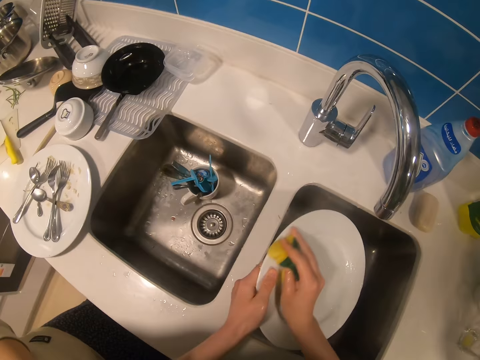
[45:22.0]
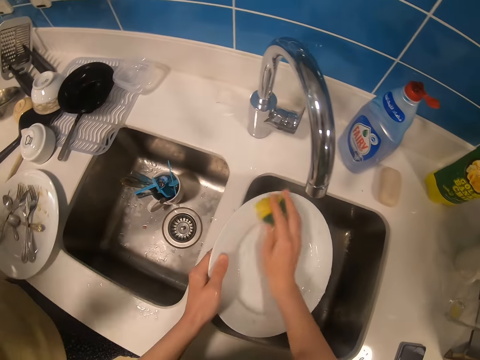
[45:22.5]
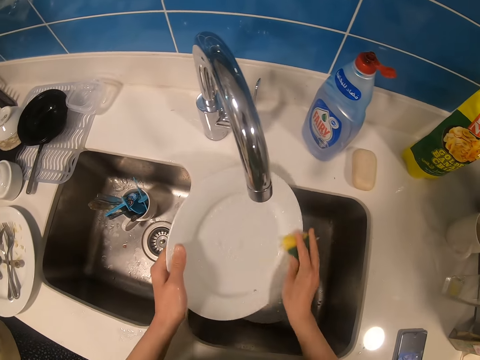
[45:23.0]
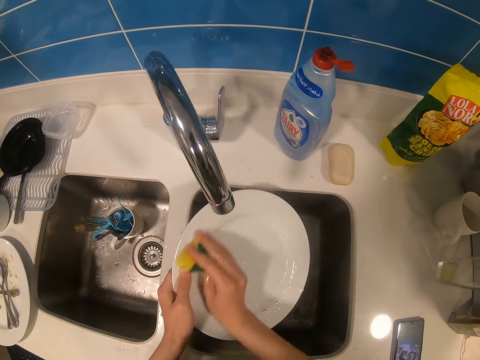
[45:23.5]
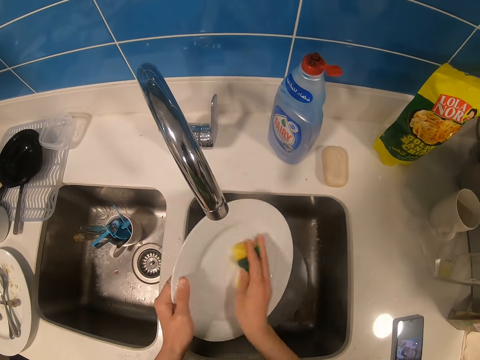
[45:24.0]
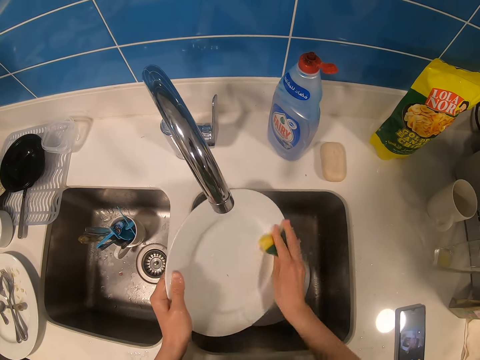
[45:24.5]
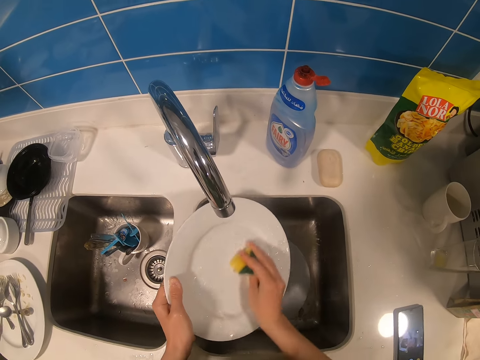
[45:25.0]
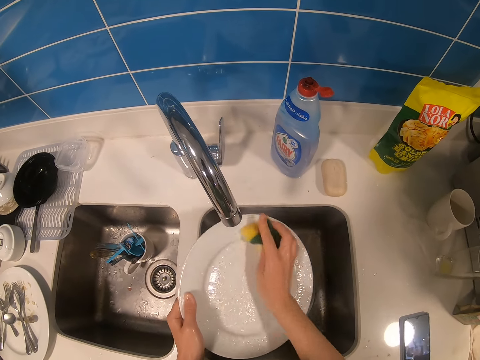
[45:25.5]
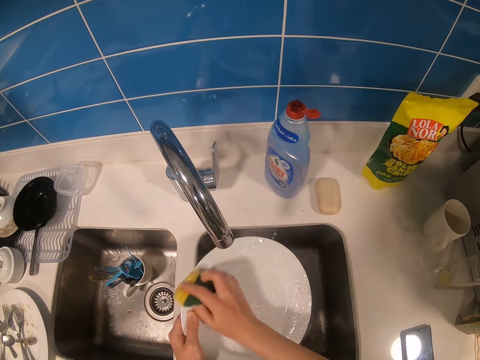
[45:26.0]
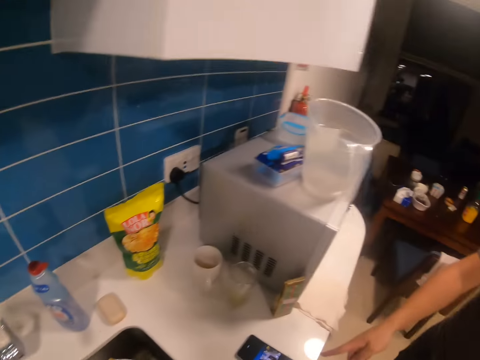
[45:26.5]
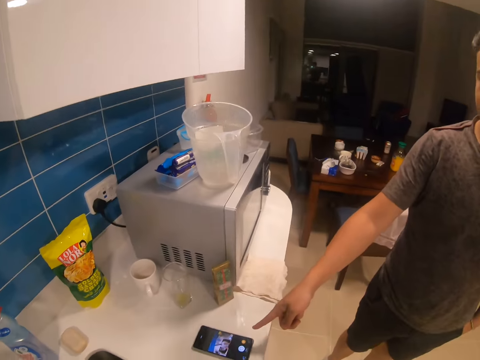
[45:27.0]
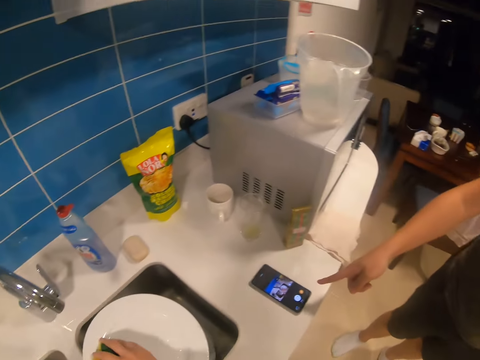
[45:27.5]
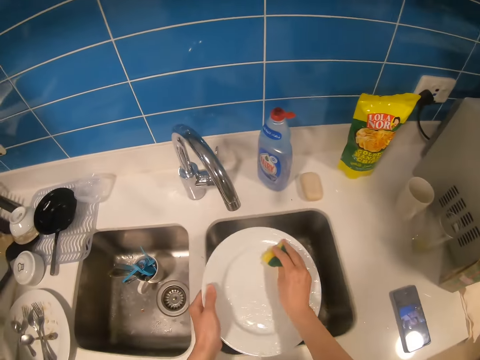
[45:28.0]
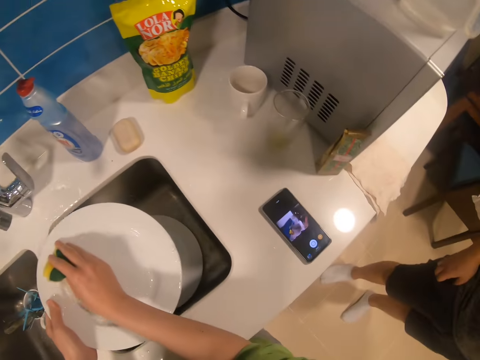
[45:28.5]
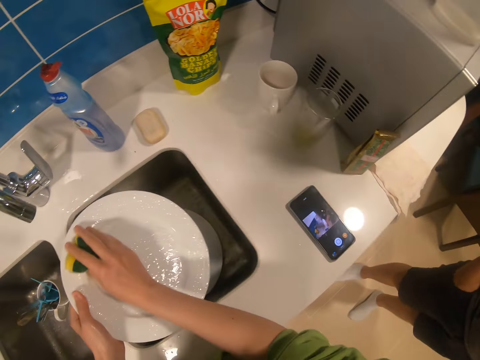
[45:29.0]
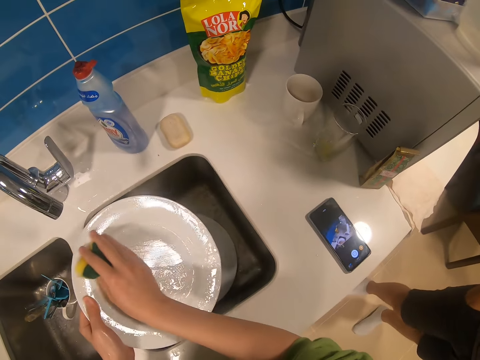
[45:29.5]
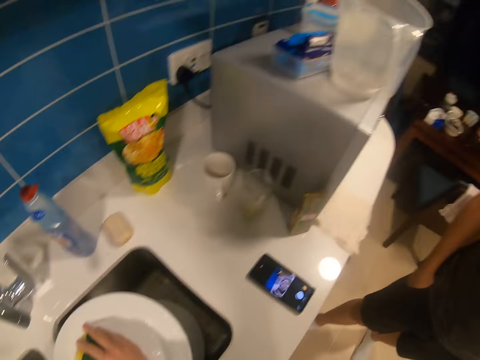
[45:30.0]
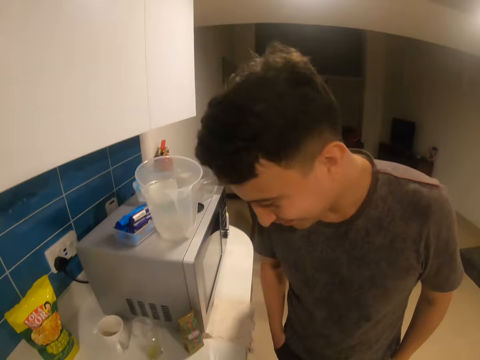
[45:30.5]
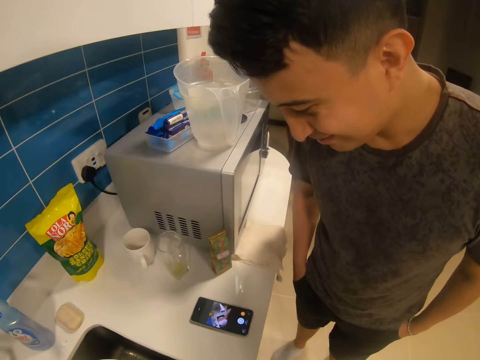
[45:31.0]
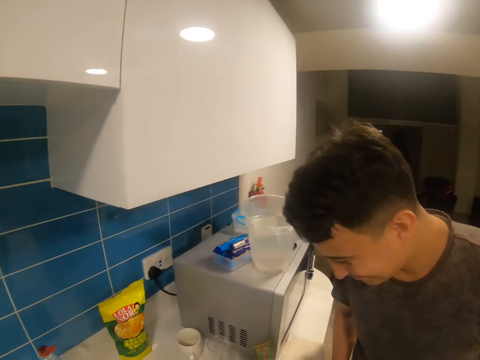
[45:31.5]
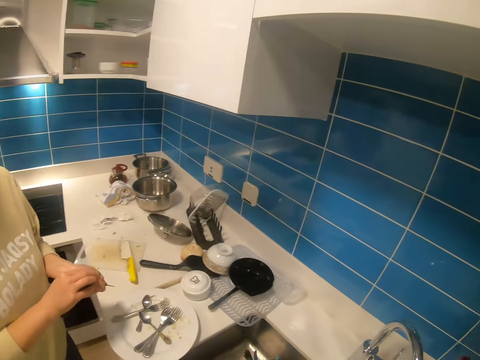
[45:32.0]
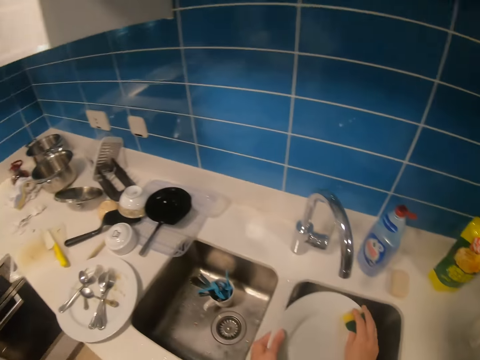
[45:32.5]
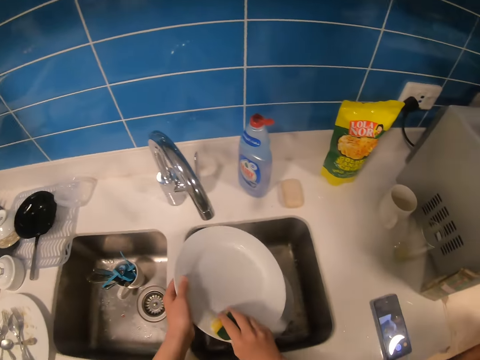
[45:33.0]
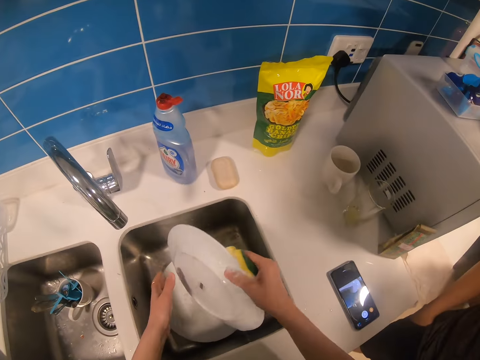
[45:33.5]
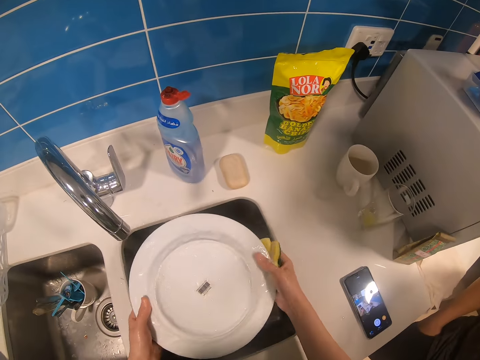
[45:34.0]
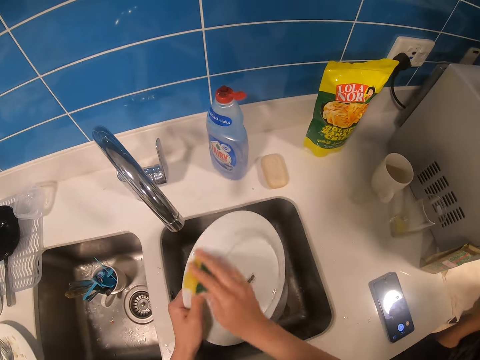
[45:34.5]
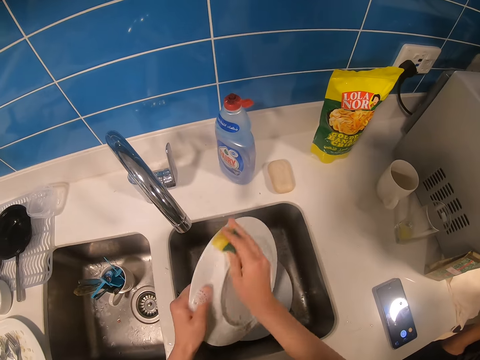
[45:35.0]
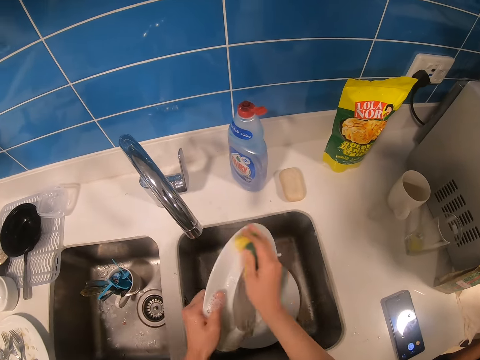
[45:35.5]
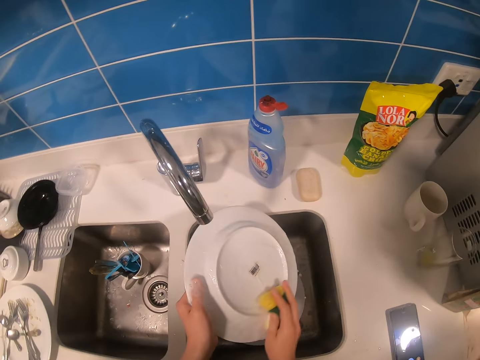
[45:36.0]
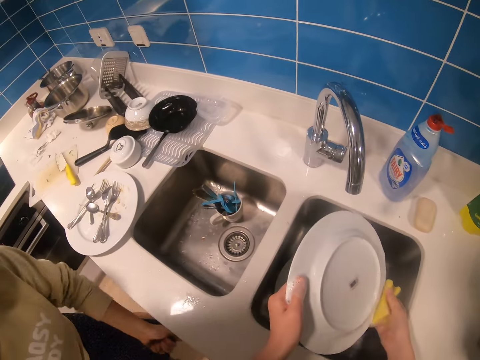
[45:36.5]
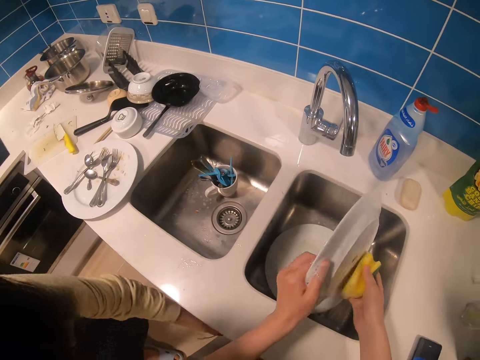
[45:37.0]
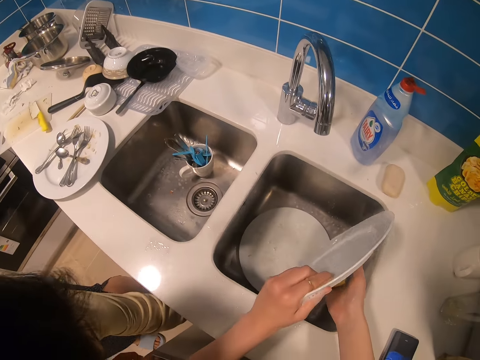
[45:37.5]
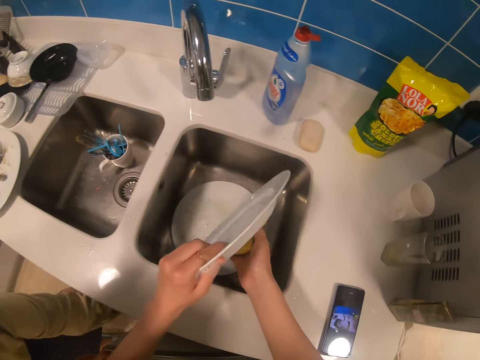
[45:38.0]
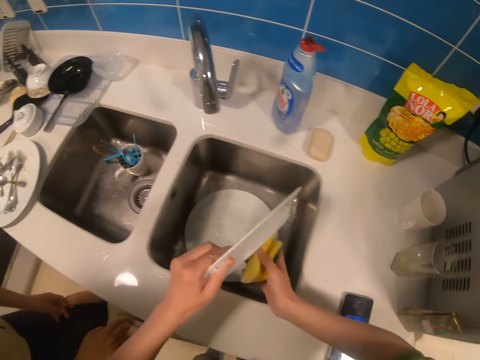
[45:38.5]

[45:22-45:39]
The camera wearer washes the plate. A man converses with the camera wearer. The man touches the screen. The camera wearer cleans the plate. The man moves towards the camera wearer. The camera wearer cleans the plate.

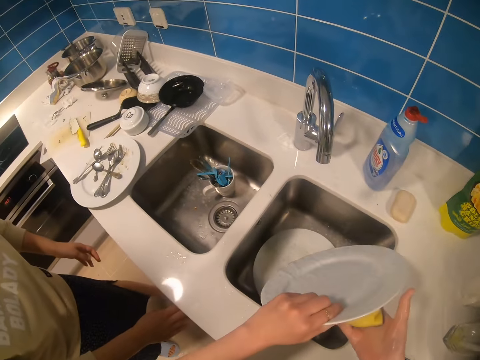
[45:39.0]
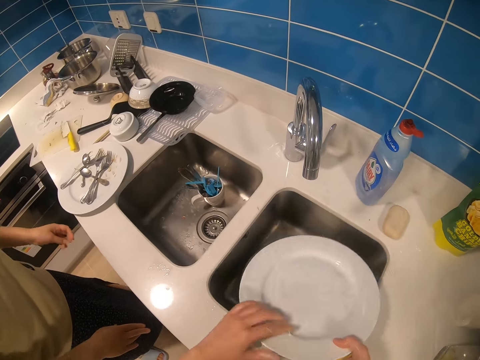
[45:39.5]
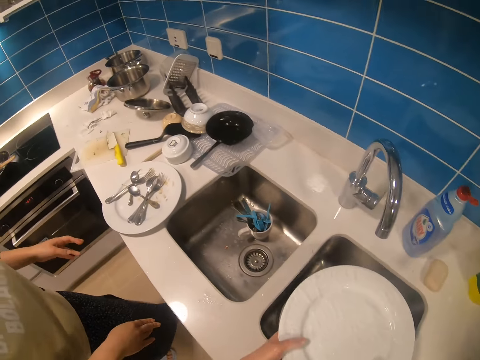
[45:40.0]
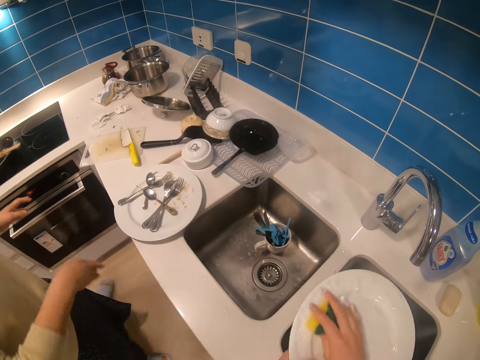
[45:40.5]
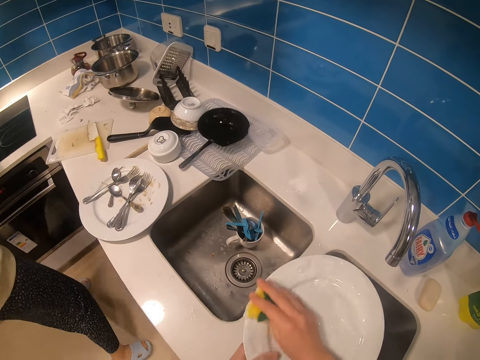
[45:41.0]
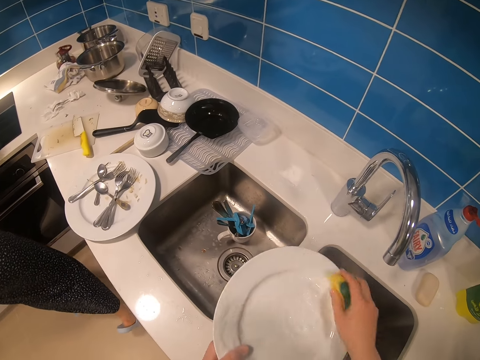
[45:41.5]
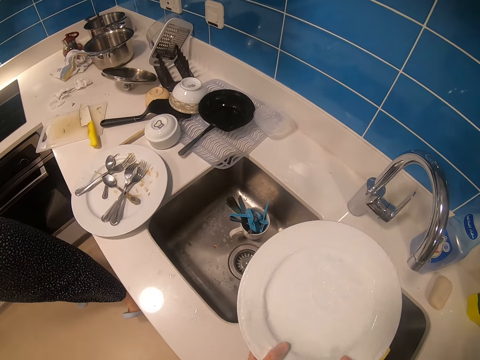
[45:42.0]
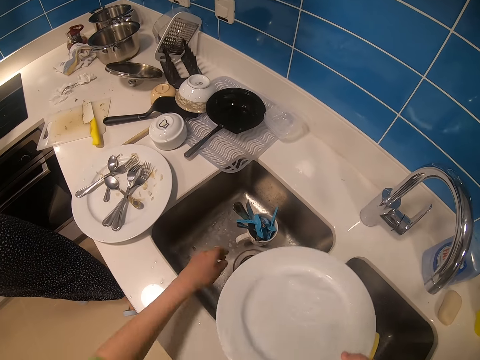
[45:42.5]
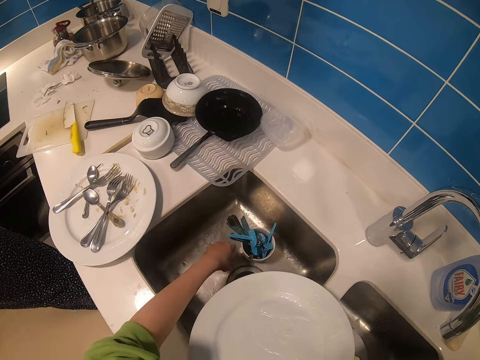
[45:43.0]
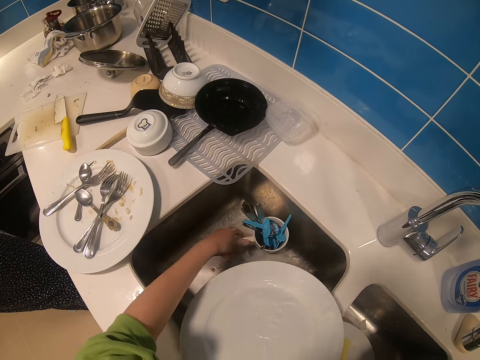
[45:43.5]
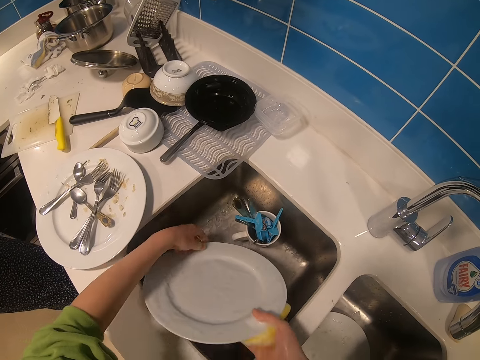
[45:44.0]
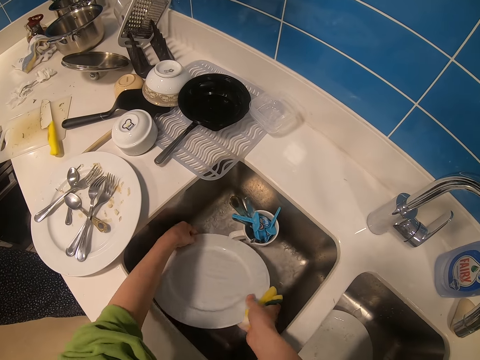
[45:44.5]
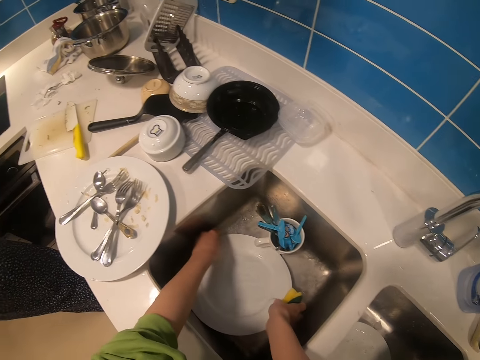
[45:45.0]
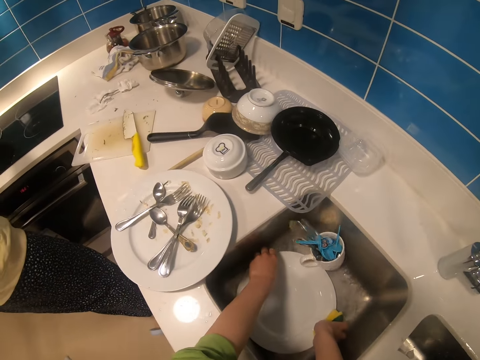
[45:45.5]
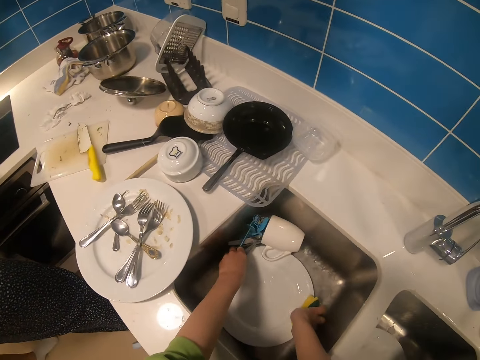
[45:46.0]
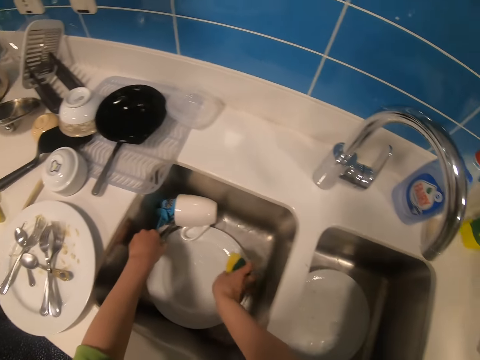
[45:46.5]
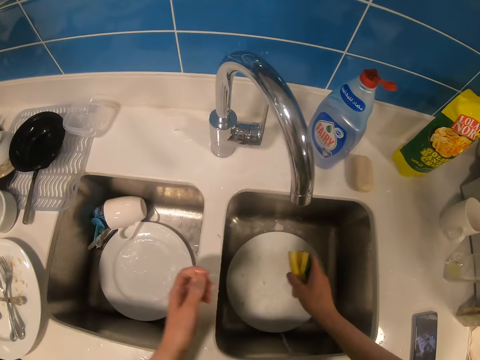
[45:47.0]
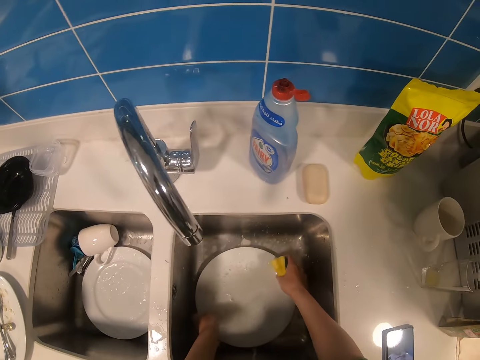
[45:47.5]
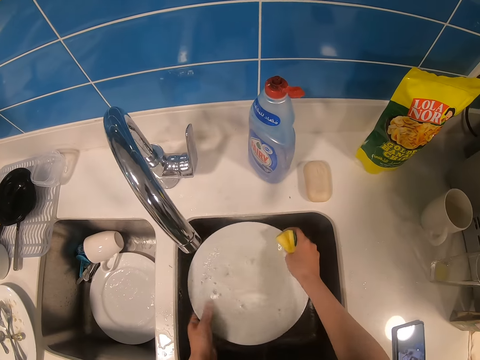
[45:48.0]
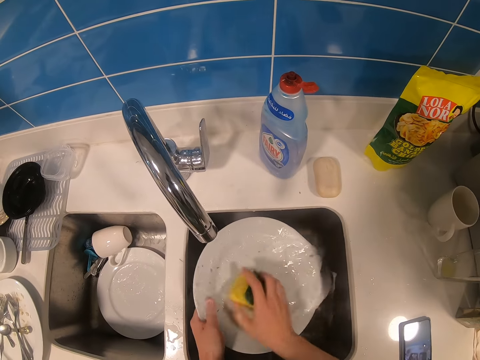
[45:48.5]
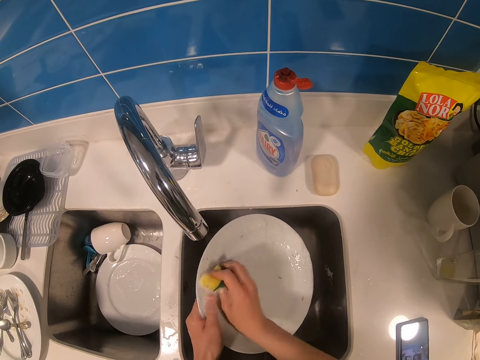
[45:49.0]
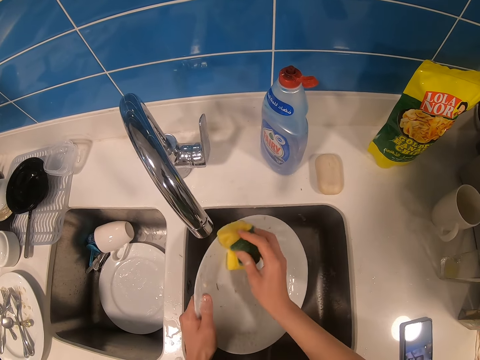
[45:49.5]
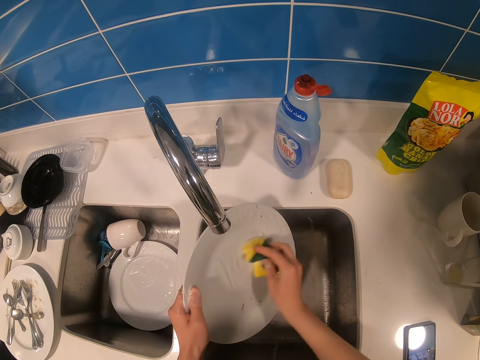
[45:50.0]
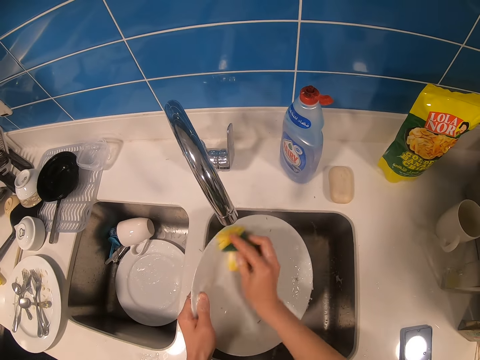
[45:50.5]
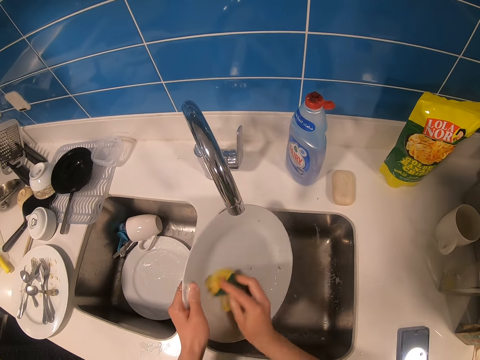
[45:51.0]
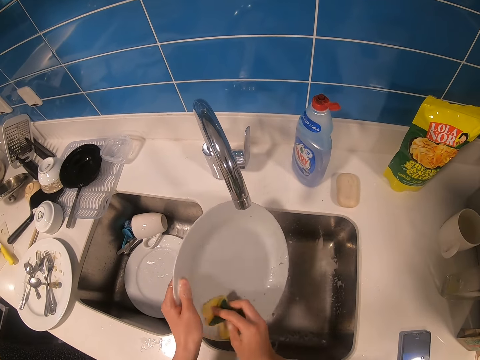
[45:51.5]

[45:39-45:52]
The camera wearer moves a cup. They put the plate in the sink. They pick up a plate in the sink. They wash the plate.
